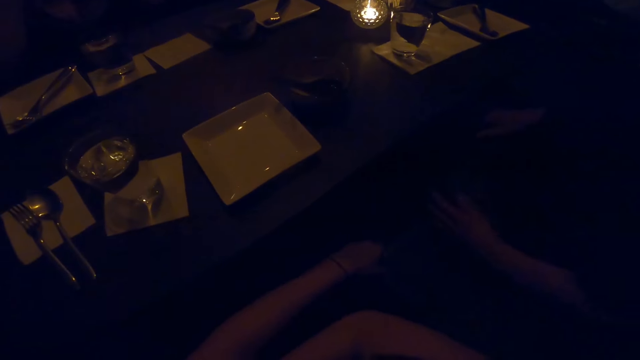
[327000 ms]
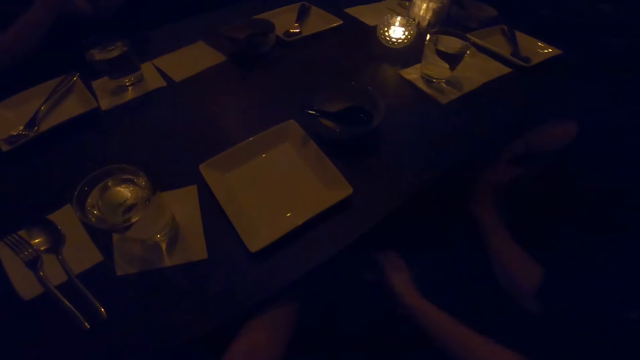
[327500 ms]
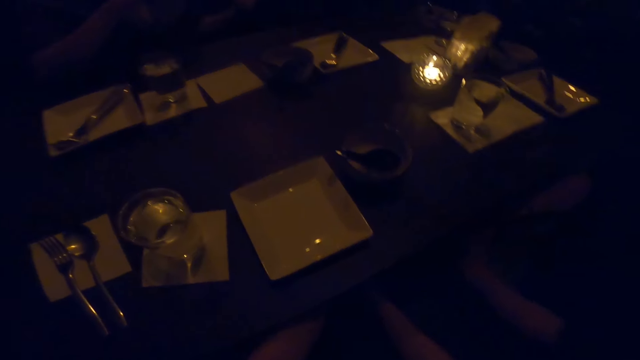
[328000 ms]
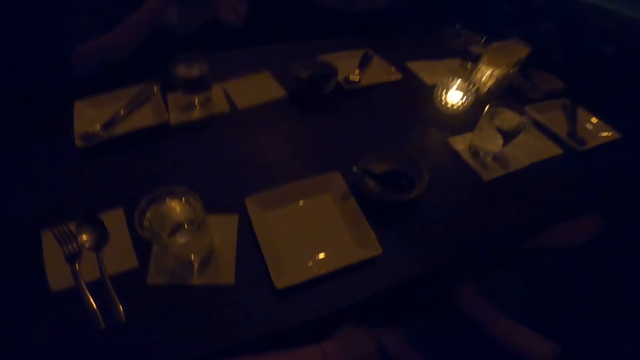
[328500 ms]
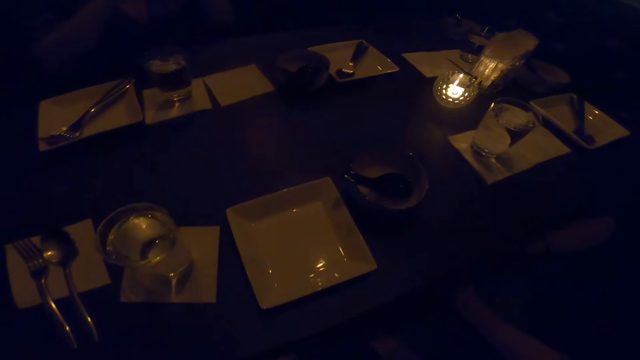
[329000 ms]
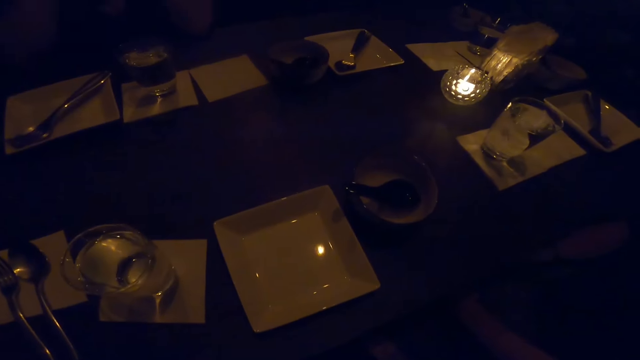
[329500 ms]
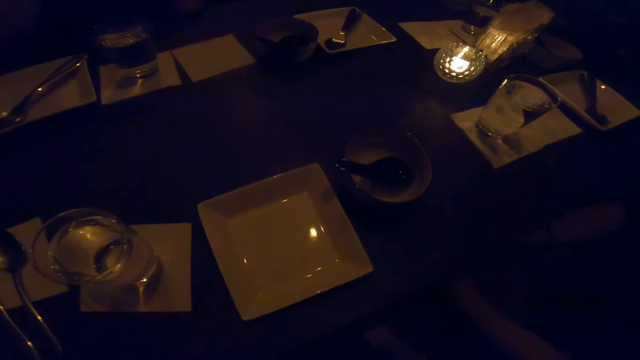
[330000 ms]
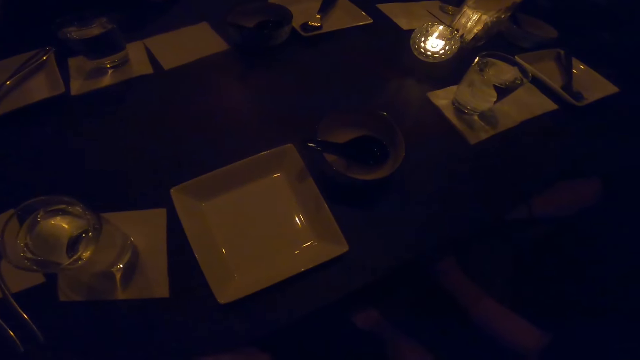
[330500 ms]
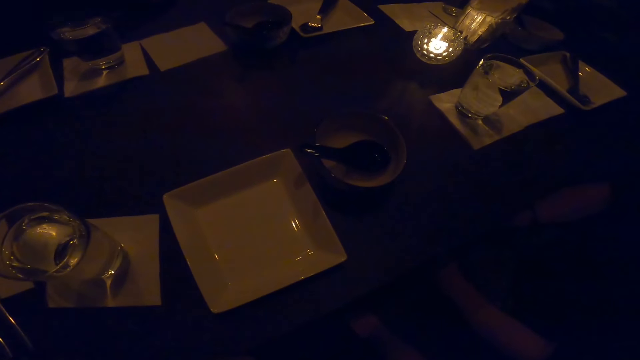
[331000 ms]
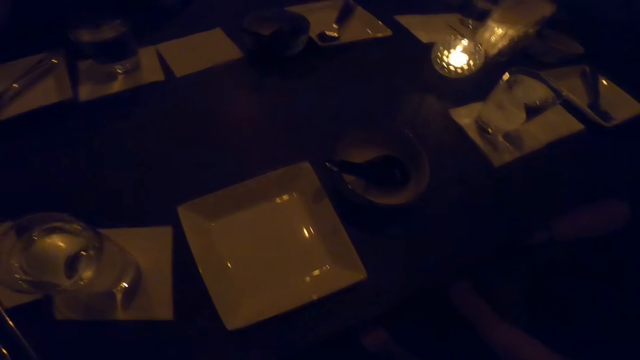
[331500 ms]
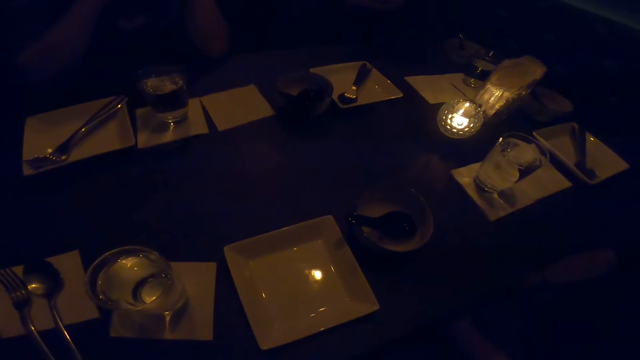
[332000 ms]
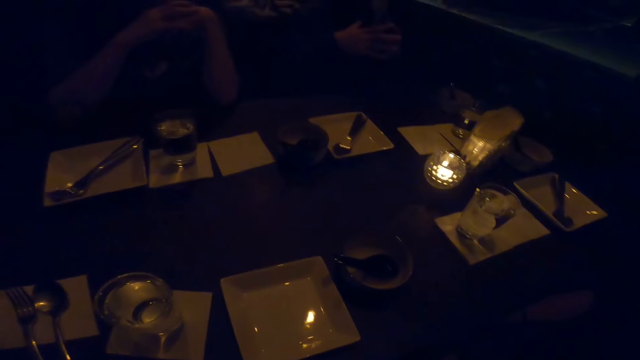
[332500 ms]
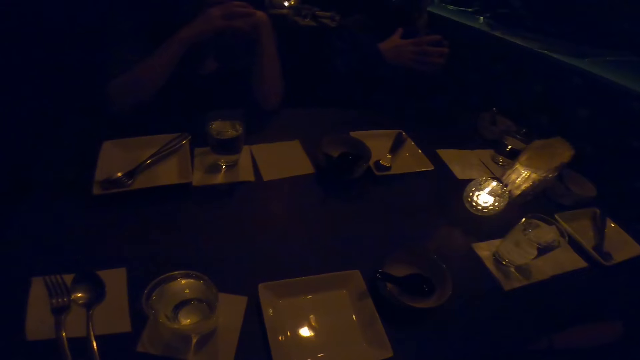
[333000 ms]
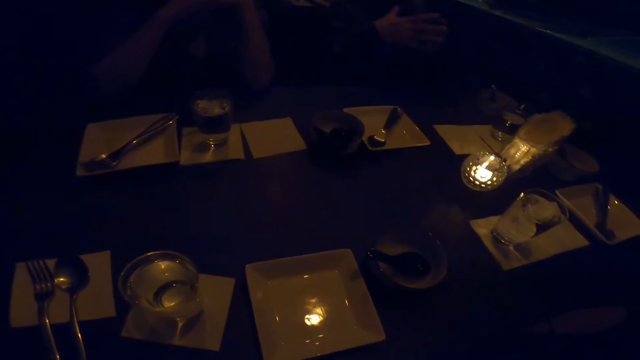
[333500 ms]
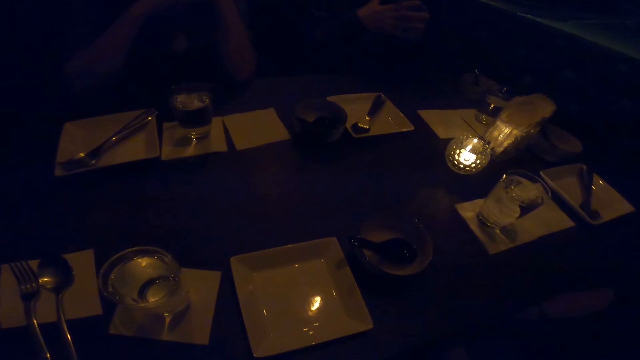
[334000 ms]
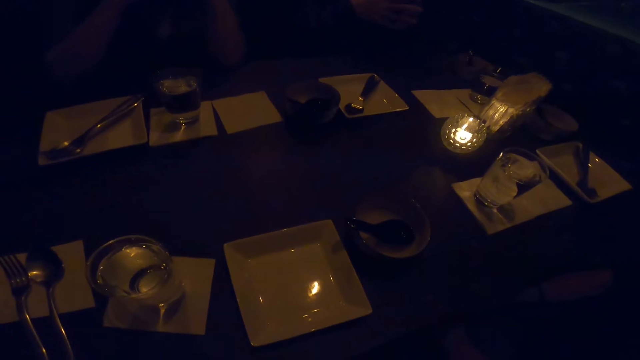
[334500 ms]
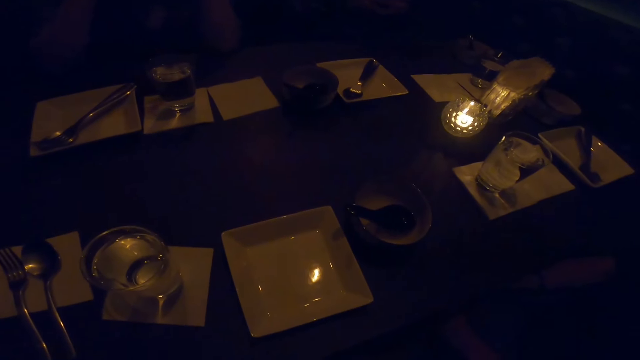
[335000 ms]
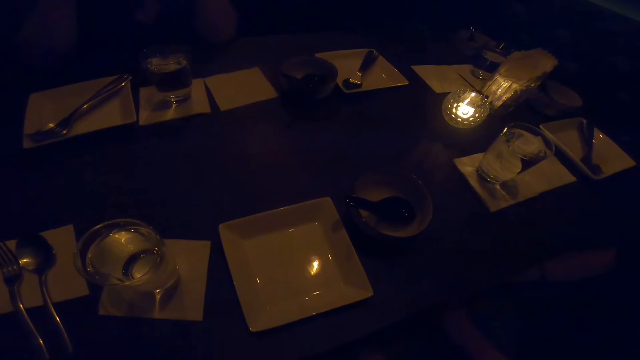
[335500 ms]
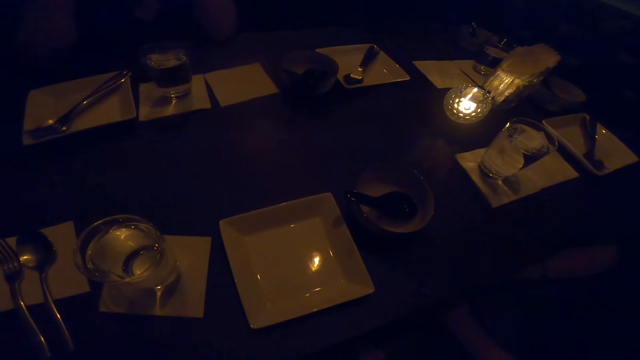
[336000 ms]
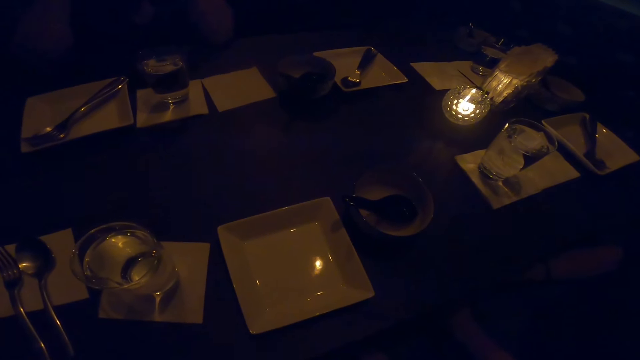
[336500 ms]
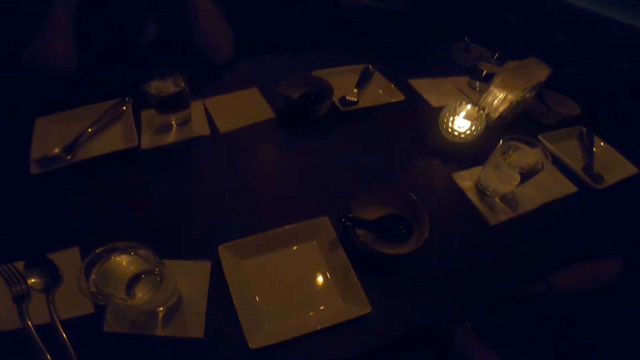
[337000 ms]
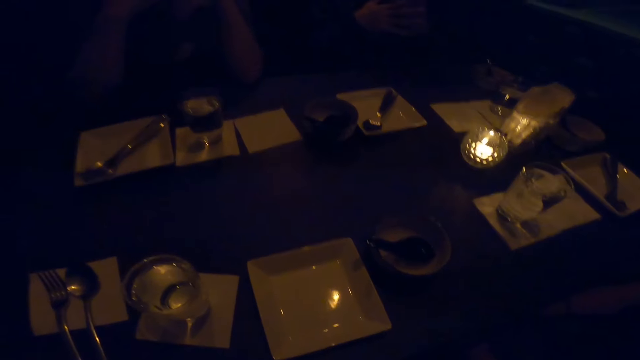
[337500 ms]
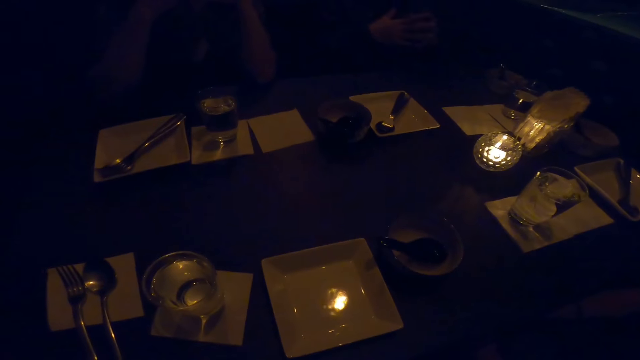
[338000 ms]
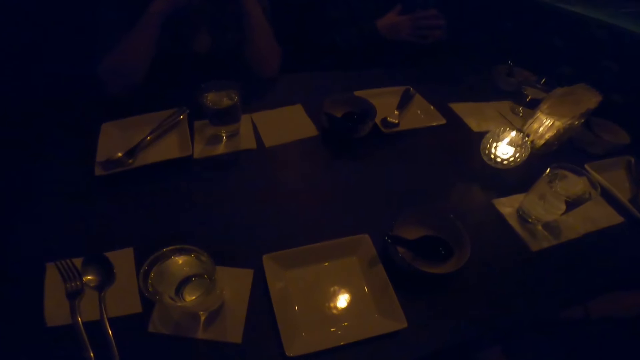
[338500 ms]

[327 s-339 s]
A woman makes her dress. The camera wearer looks at the table.

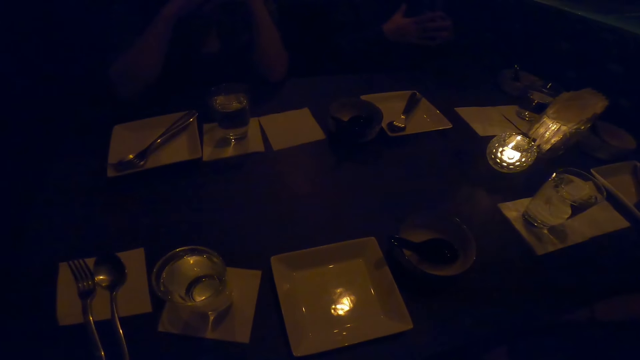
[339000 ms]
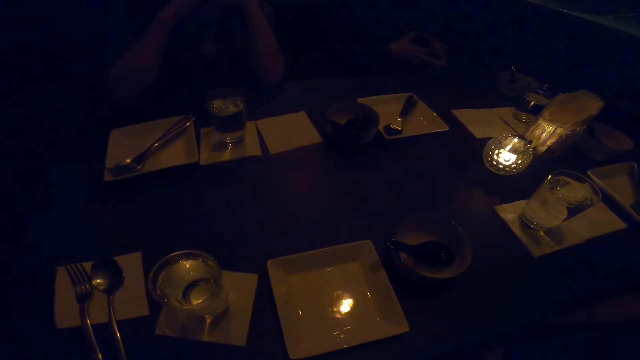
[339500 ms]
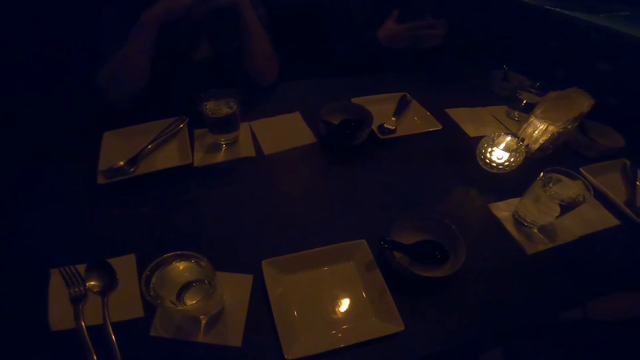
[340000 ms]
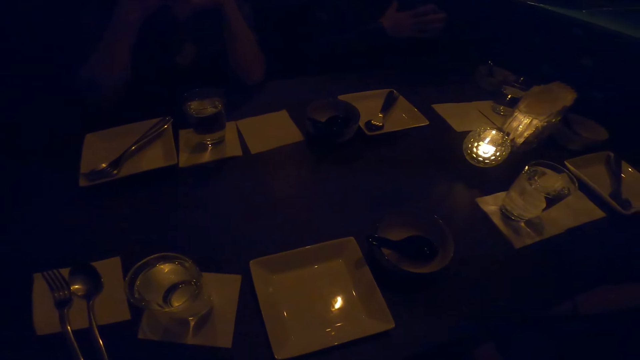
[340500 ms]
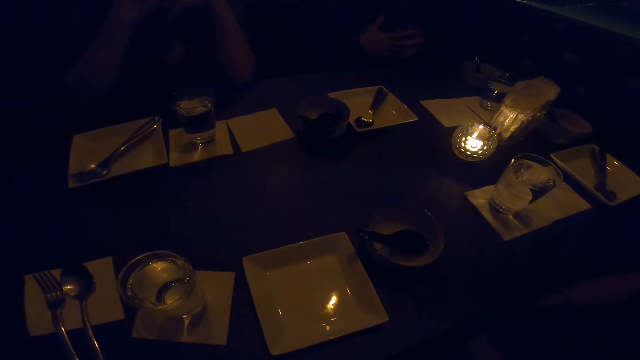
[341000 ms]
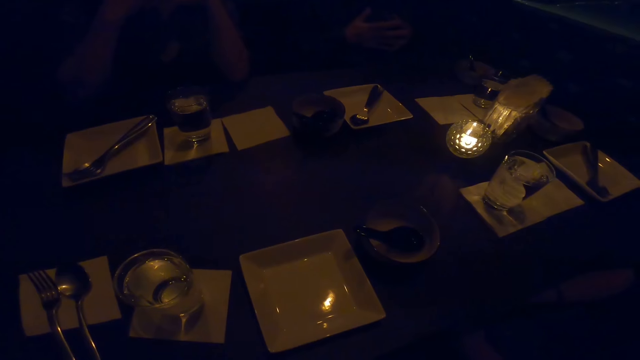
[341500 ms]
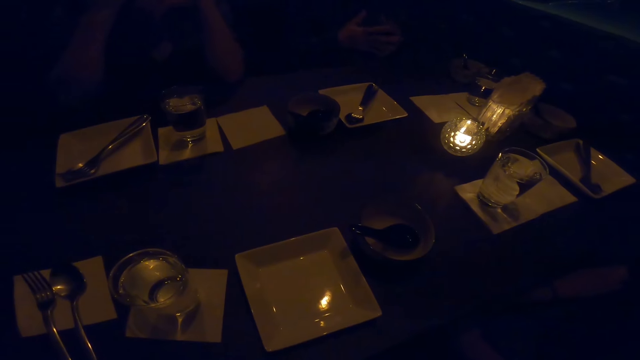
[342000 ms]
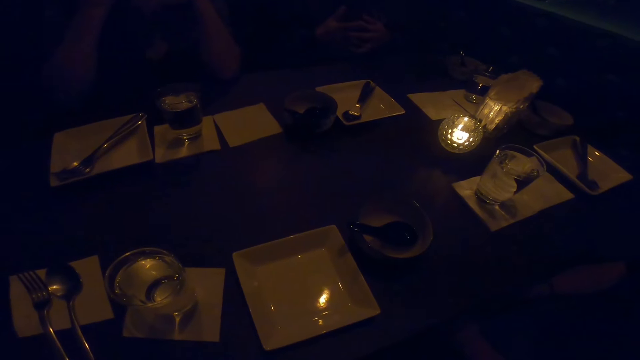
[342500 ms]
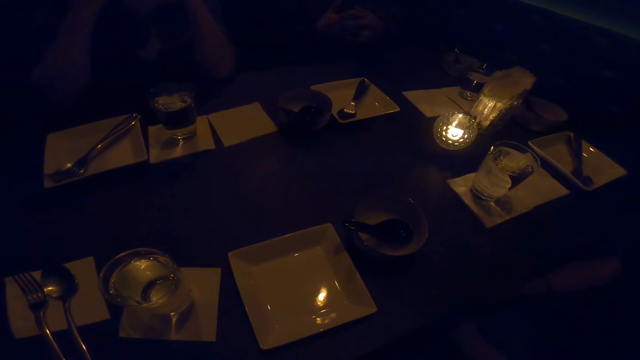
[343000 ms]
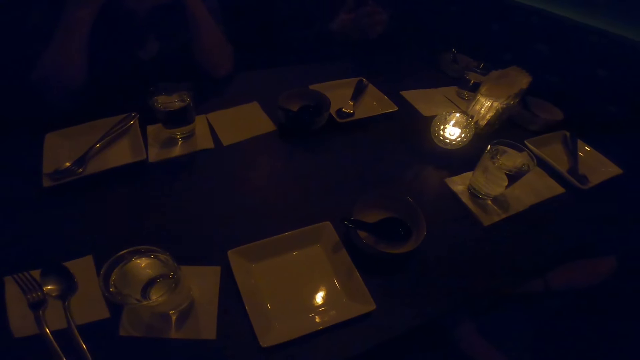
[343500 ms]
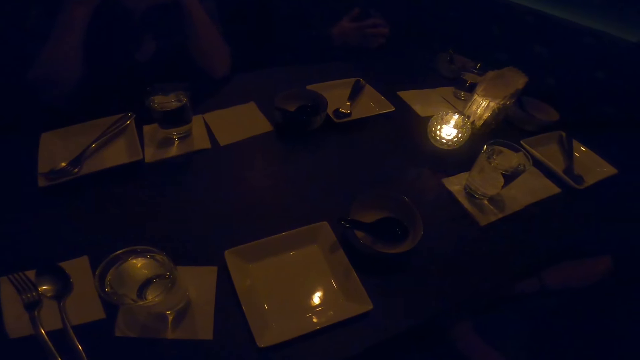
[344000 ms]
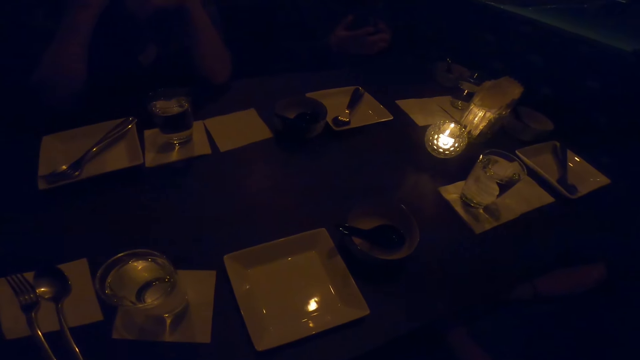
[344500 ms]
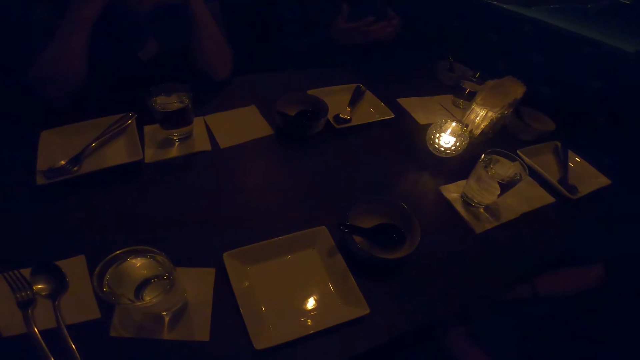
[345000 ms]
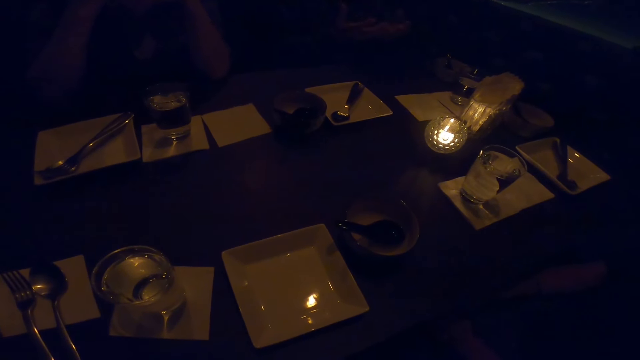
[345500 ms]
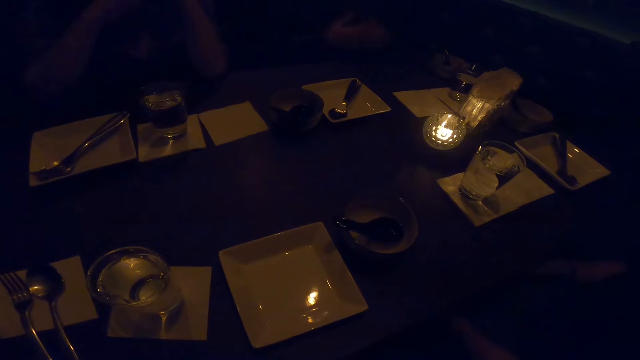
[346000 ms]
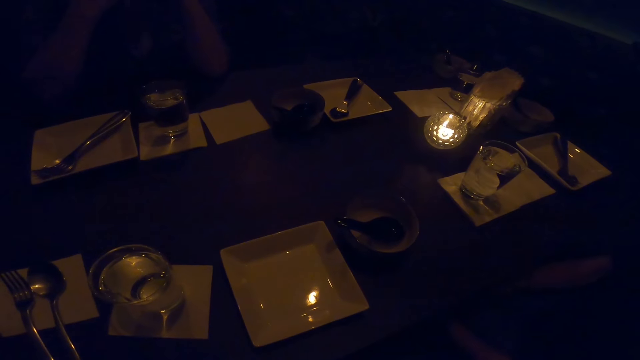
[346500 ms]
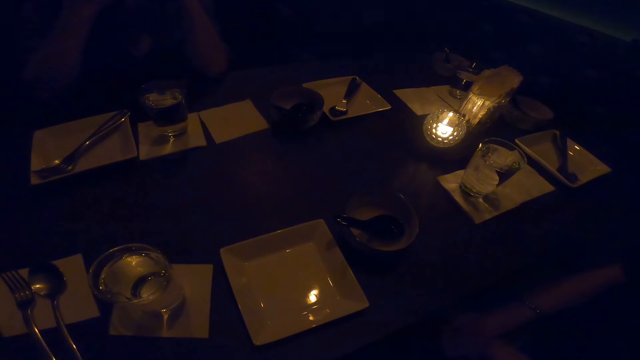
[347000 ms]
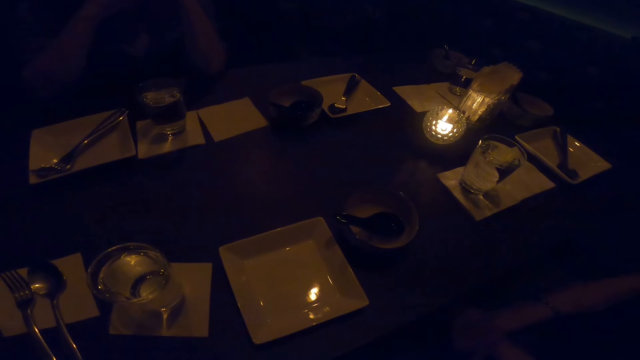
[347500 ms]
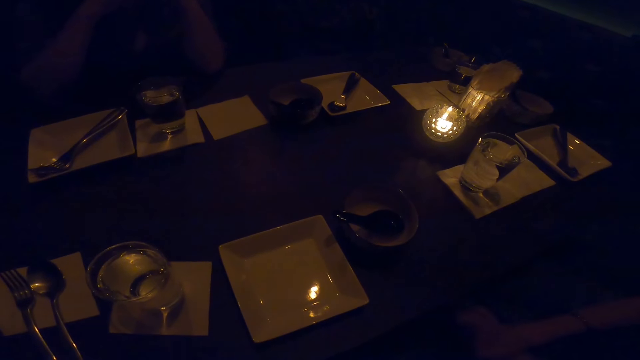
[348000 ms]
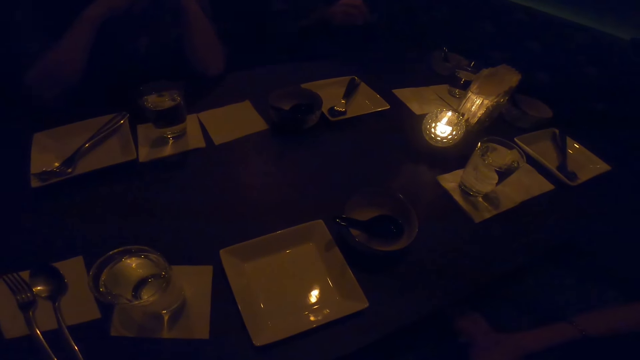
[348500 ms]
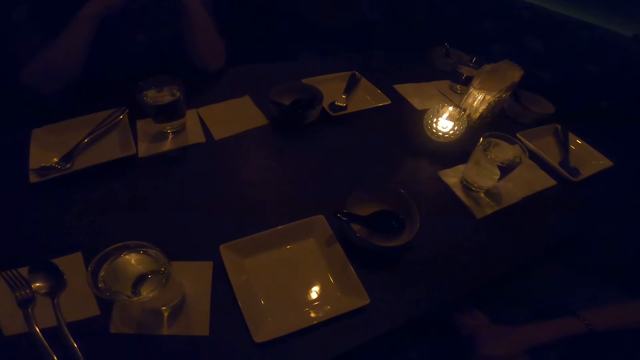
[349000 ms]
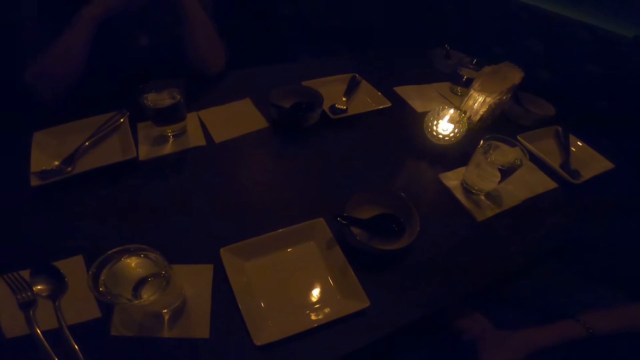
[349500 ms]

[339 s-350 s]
A man moves hands.
